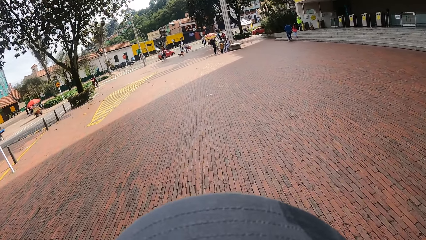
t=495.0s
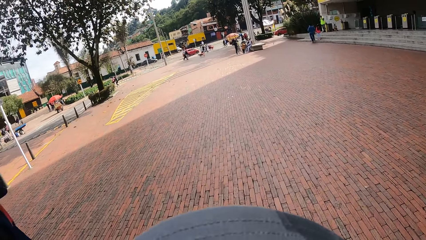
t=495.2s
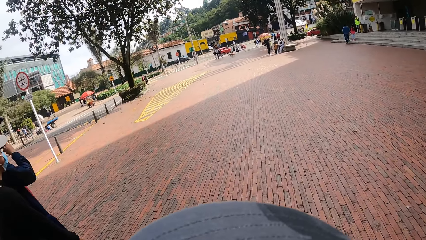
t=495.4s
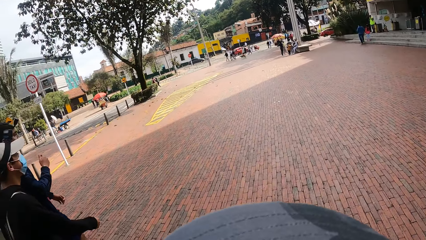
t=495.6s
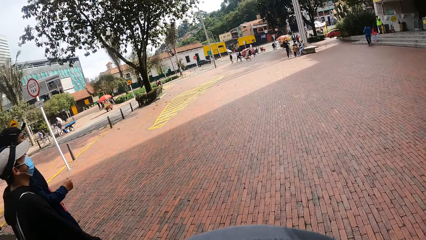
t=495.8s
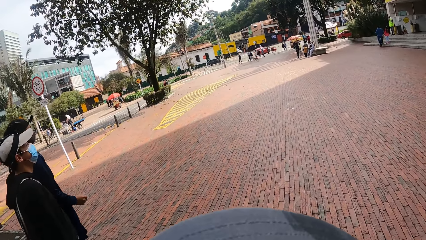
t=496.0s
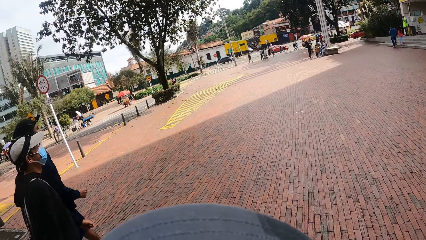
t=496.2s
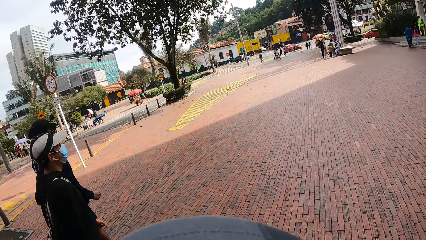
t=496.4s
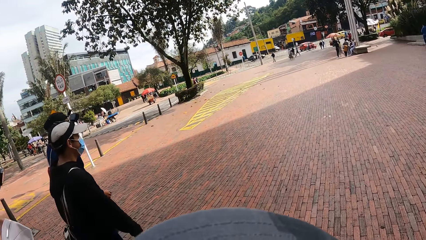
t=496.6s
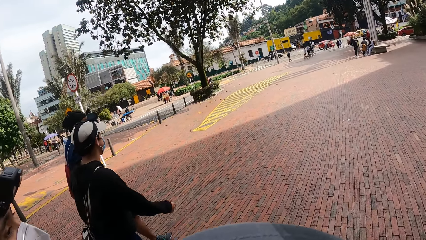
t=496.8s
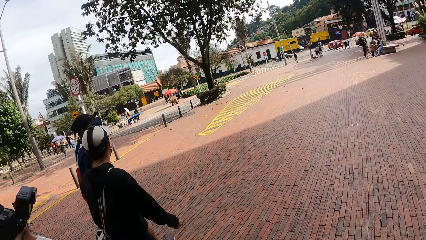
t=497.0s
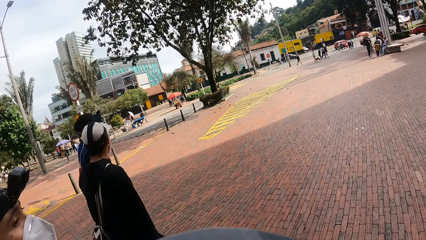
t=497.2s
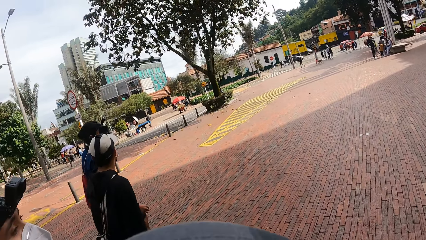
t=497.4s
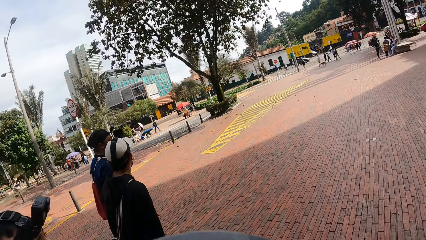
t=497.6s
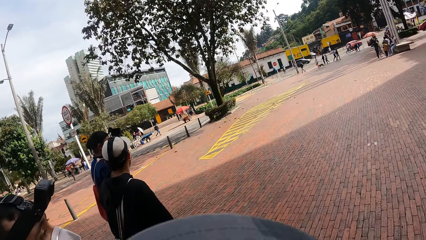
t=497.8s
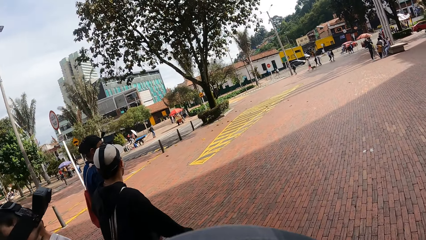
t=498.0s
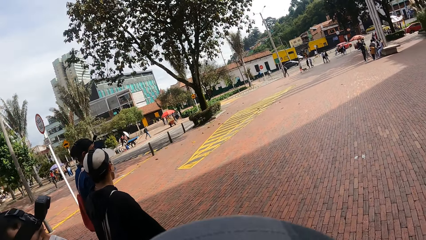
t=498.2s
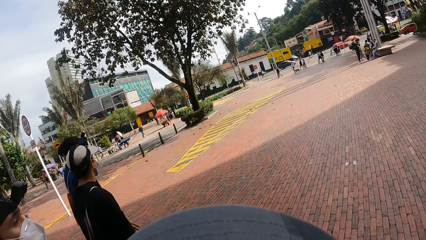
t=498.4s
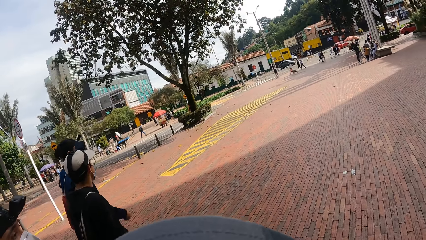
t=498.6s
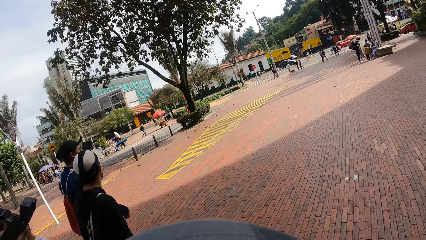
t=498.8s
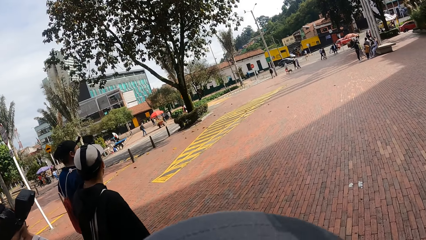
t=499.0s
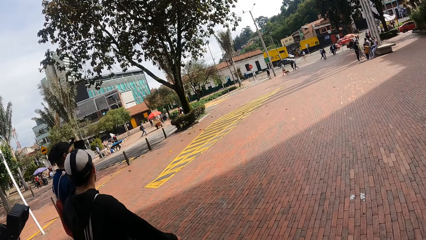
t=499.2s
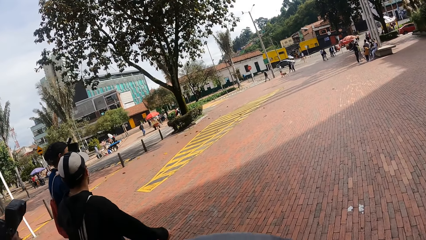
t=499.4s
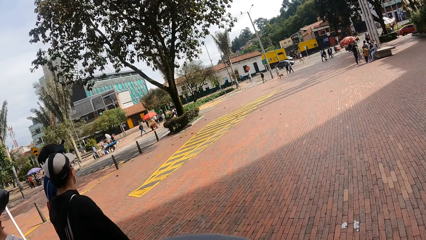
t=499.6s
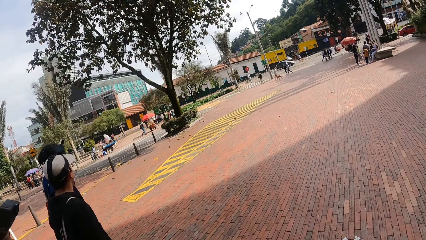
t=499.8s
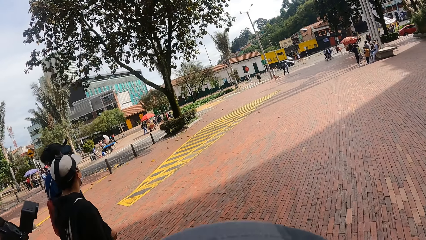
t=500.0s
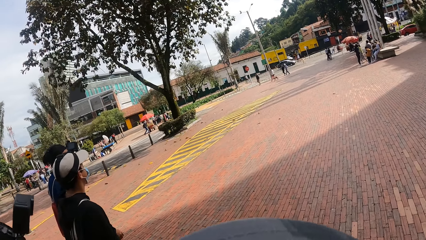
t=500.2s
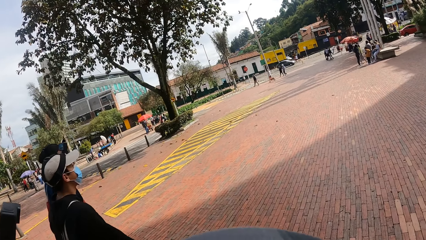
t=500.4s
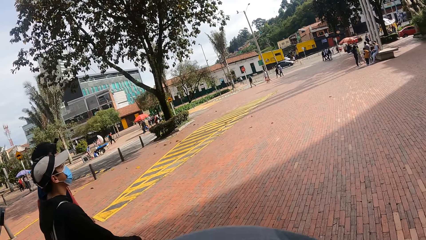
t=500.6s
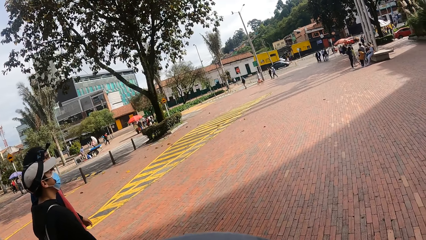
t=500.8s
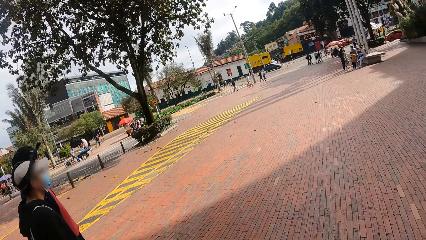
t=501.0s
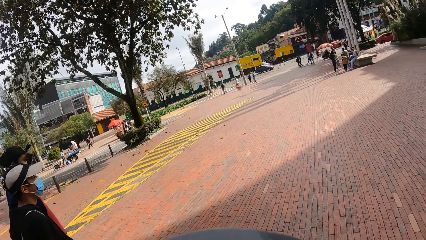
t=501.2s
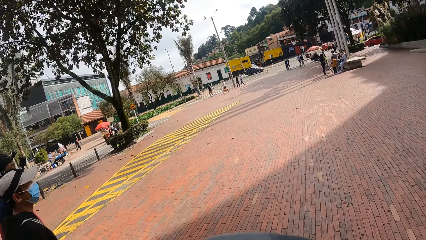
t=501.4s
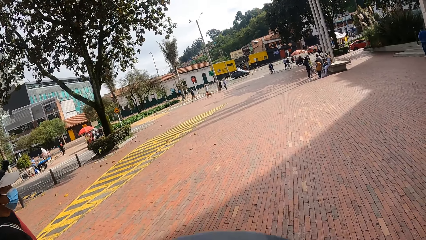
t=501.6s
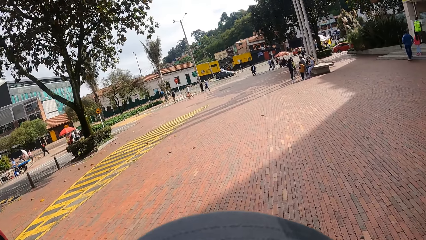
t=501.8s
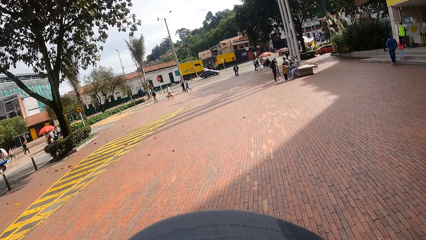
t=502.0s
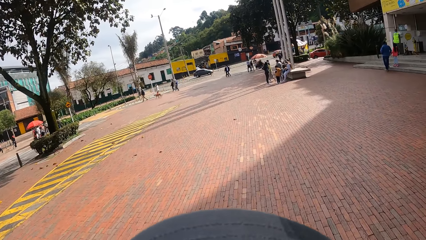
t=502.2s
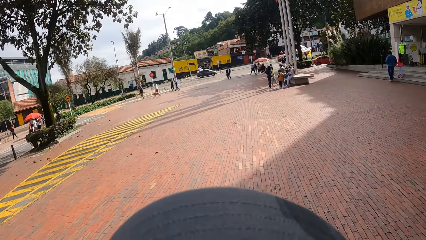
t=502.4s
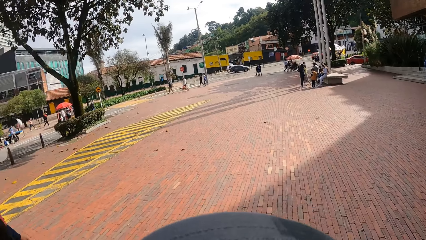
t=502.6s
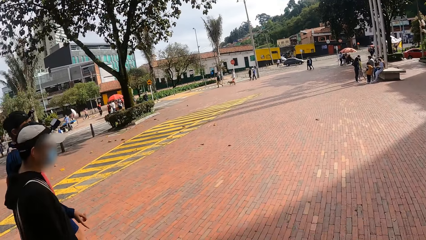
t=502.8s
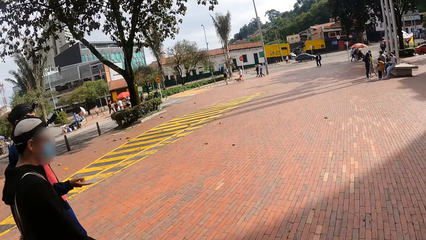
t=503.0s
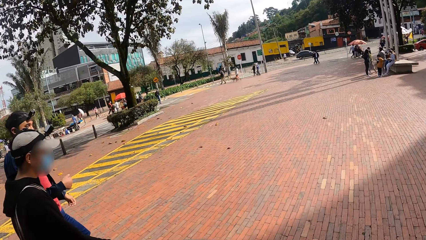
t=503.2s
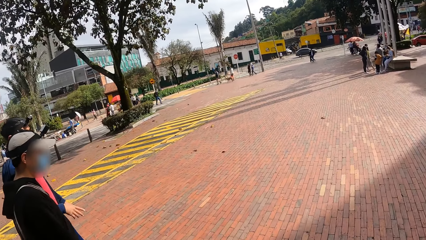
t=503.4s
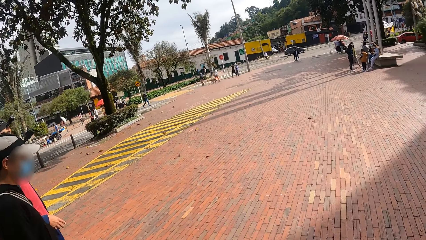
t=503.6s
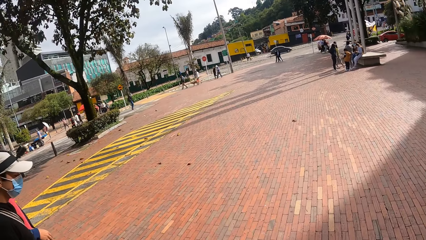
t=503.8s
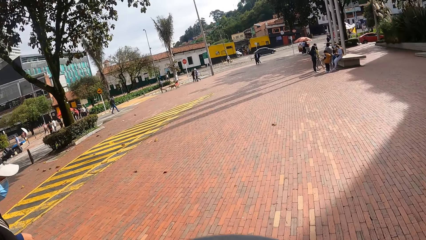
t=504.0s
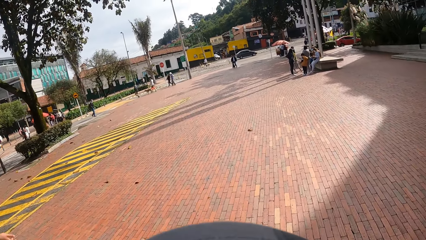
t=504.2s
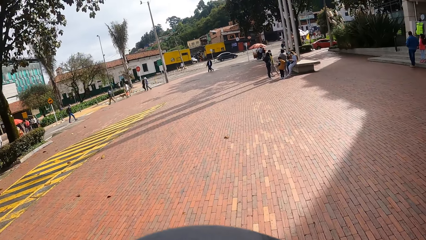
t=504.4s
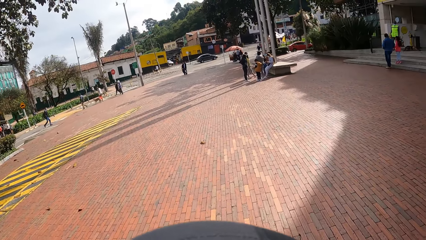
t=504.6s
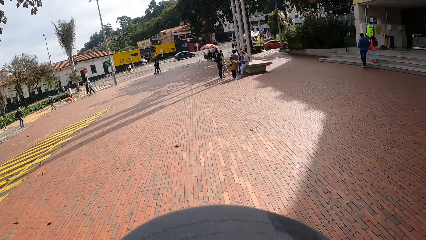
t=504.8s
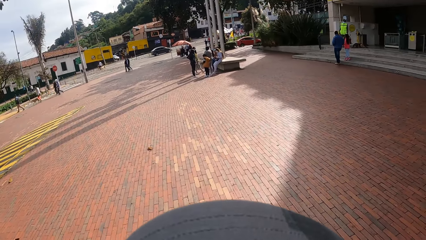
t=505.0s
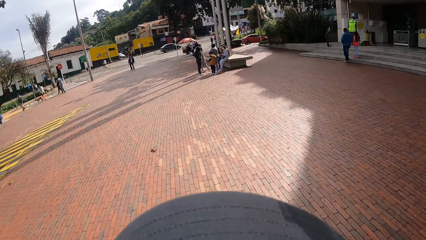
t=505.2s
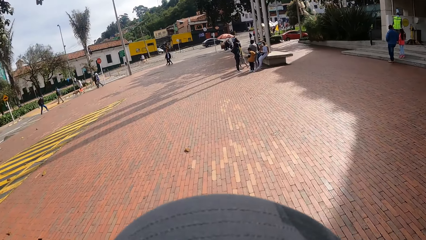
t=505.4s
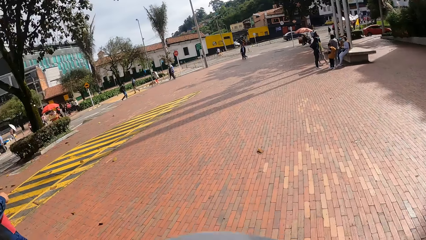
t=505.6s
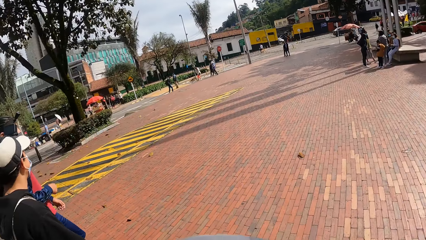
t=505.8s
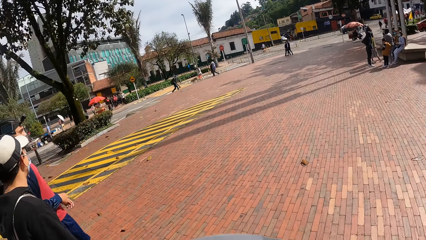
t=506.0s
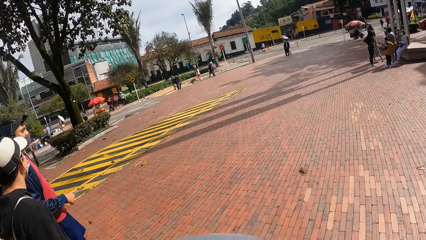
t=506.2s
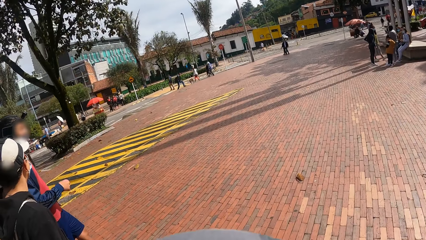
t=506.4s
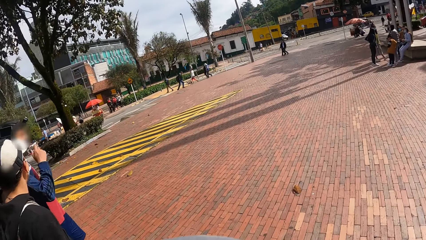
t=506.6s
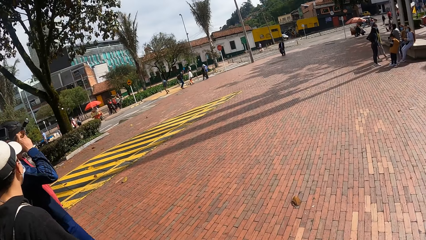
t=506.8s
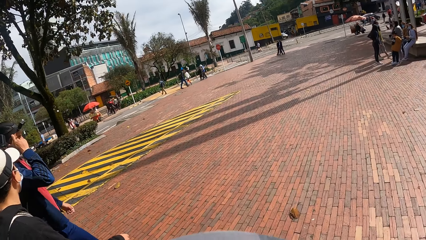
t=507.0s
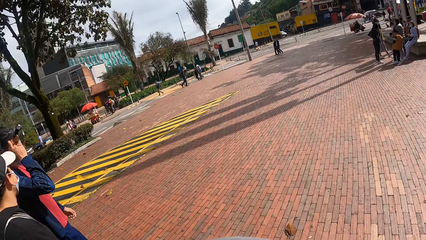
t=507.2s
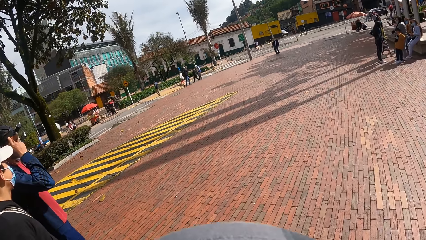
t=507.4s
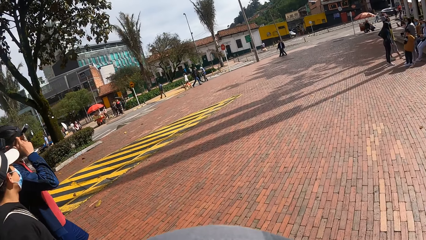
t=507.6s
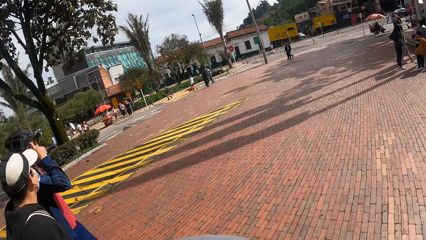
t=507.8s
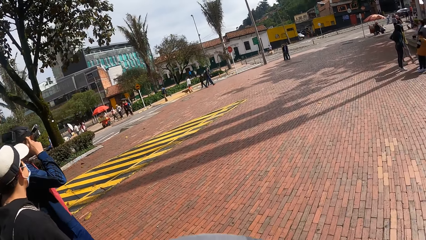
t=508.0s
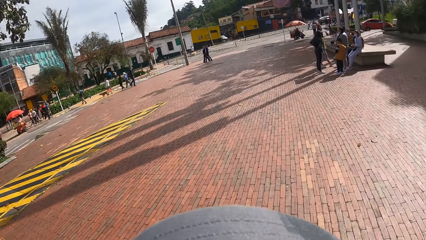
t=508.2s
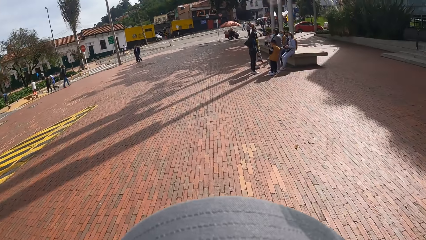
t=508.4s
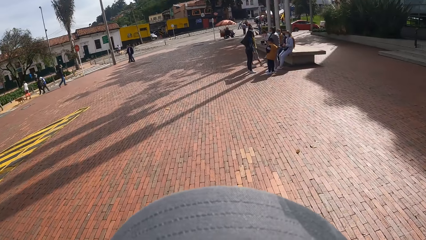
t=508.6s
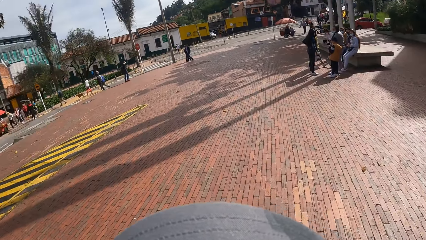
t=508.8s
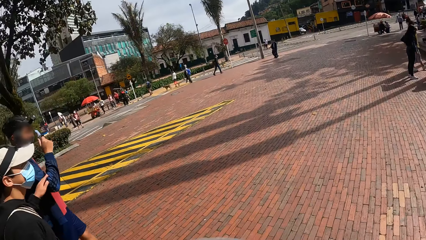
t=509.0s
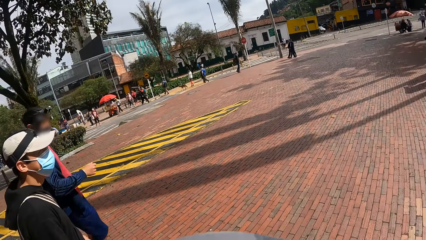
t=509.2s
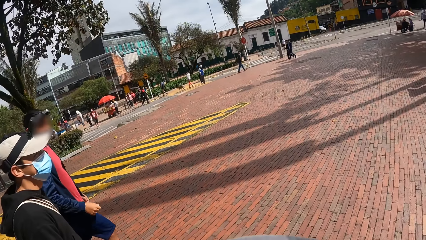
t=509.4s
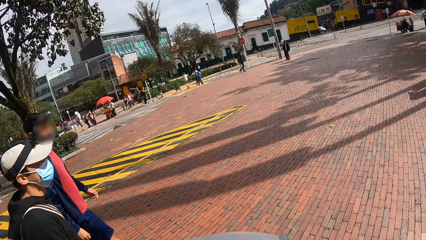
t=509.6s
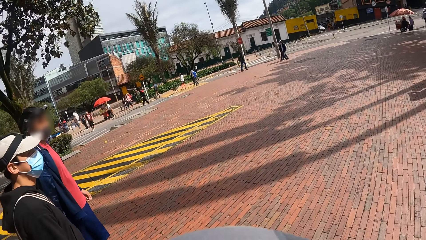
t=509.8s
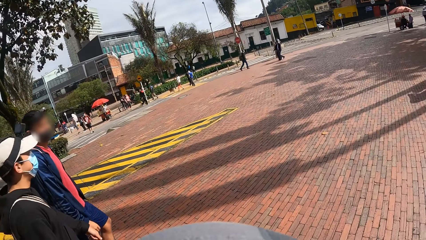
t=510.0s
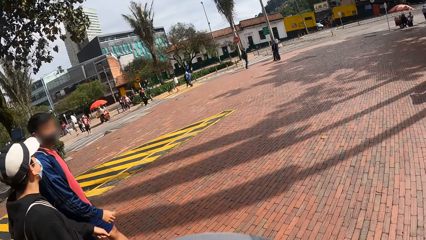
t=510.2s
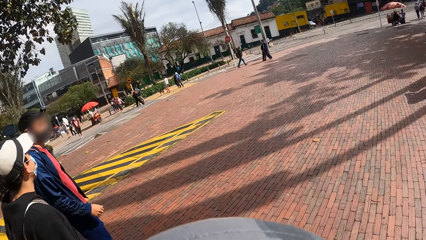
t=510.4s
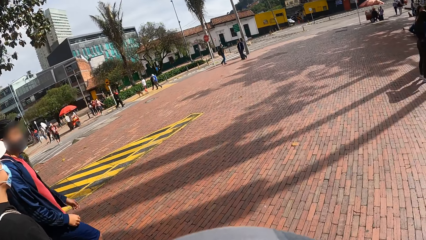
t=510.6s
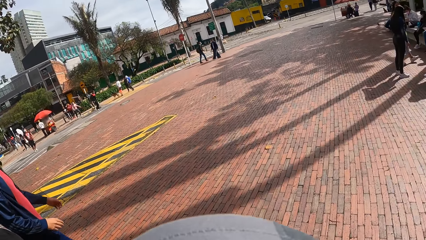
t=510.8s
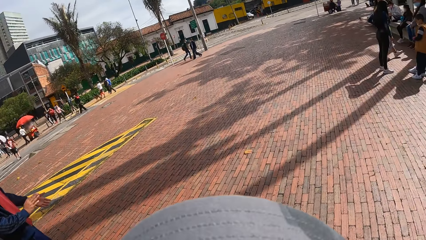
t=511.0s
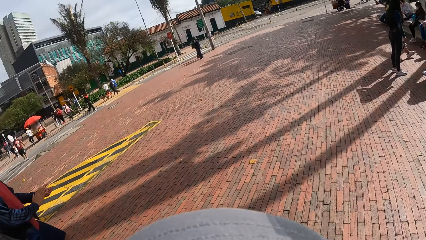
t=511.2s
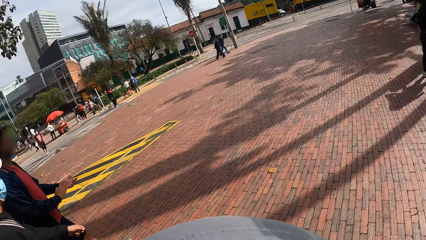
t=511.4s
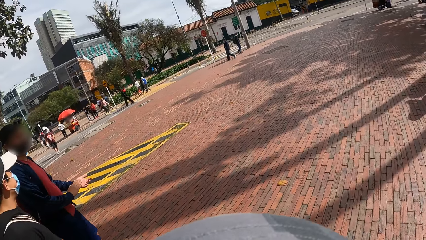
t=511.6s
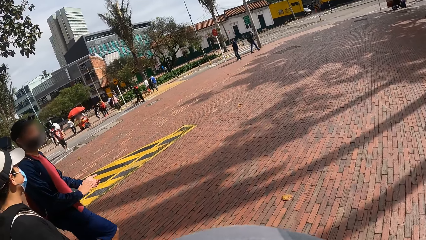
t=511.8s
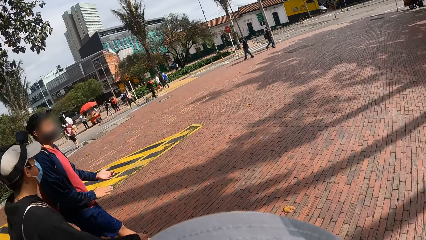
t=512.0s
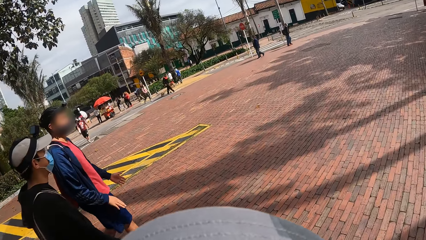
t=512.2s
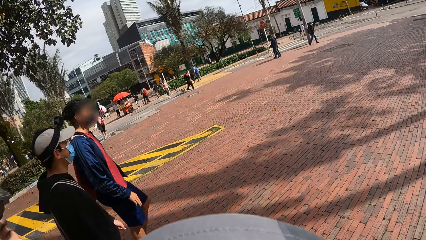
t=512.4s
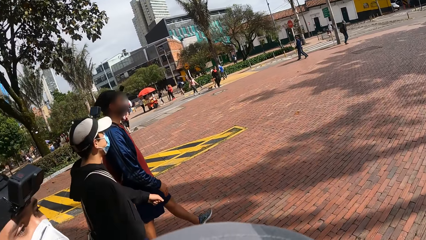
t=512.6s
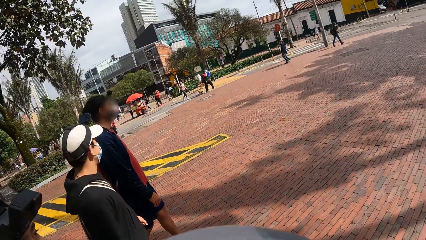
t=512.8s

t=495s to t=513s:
The camera wearer looks at the colleagues. They look around the street. A man touches his ear. The camera wearer looks at the colleagues.
